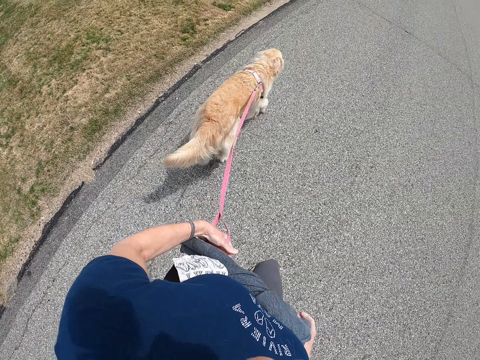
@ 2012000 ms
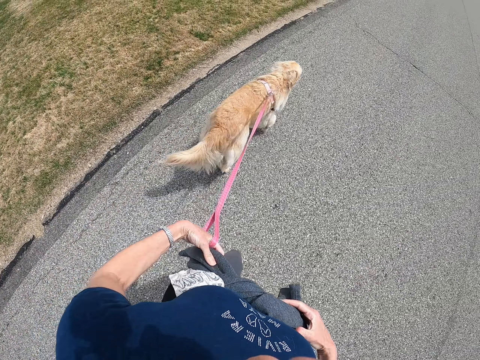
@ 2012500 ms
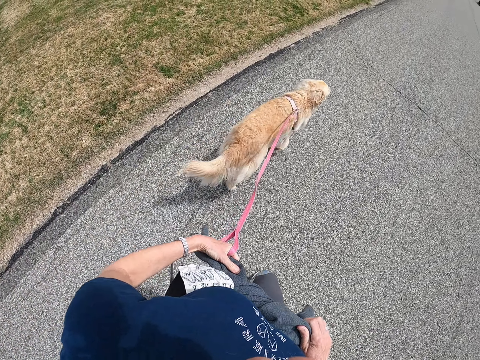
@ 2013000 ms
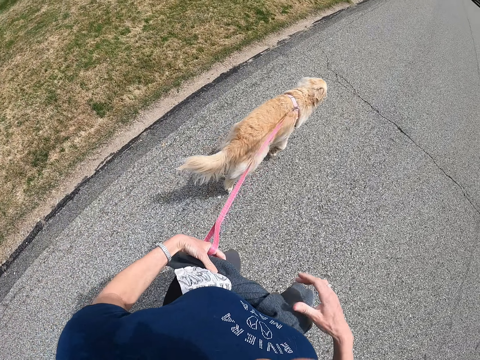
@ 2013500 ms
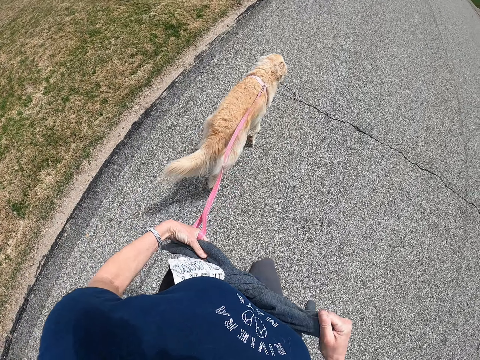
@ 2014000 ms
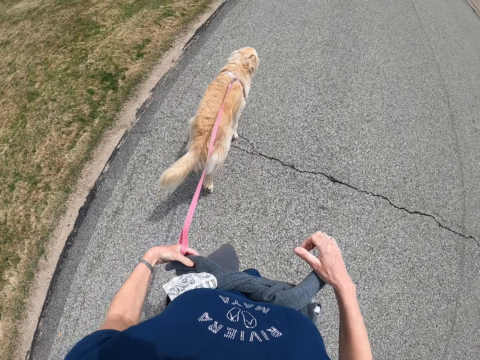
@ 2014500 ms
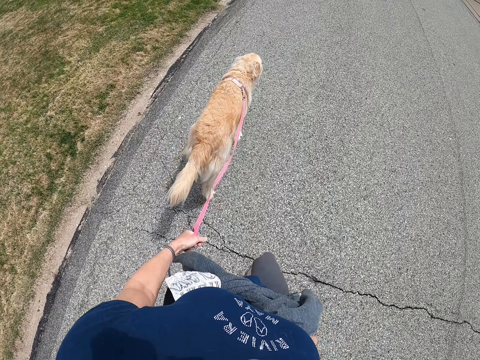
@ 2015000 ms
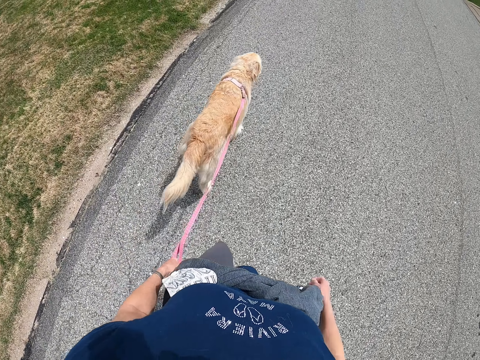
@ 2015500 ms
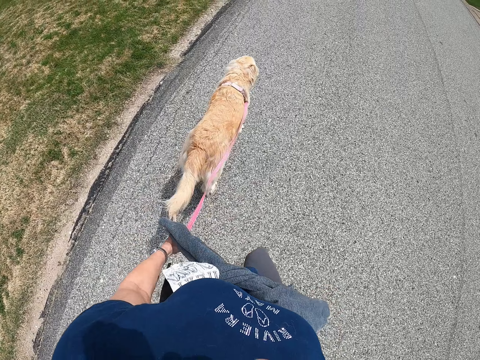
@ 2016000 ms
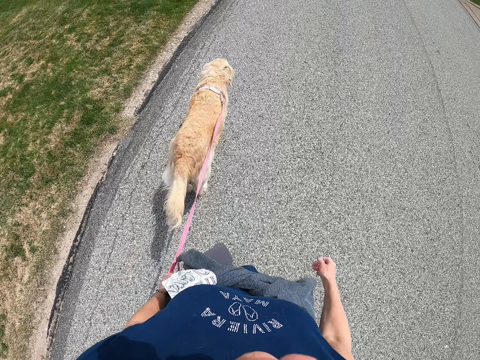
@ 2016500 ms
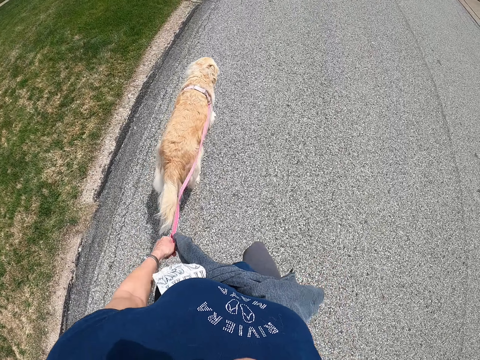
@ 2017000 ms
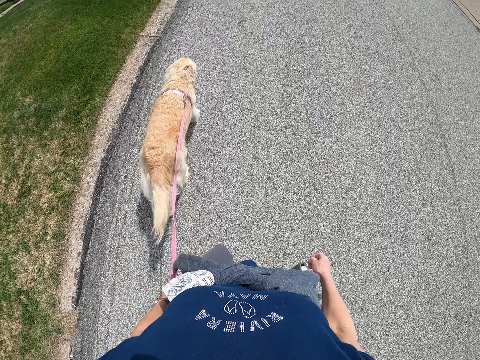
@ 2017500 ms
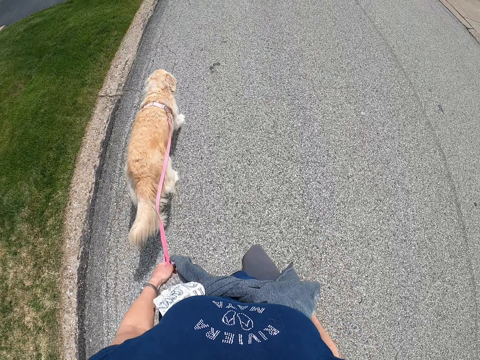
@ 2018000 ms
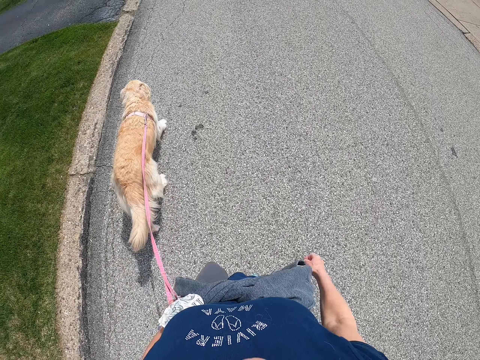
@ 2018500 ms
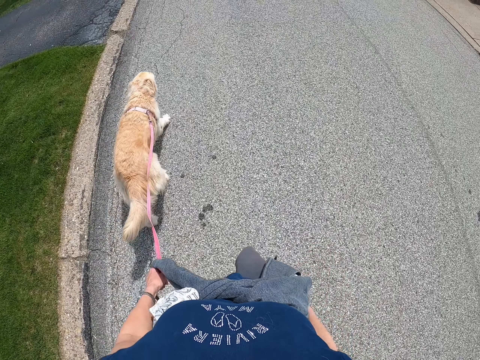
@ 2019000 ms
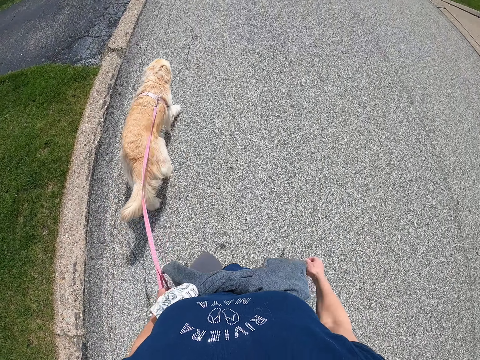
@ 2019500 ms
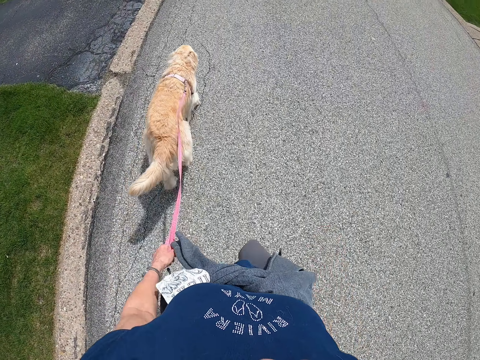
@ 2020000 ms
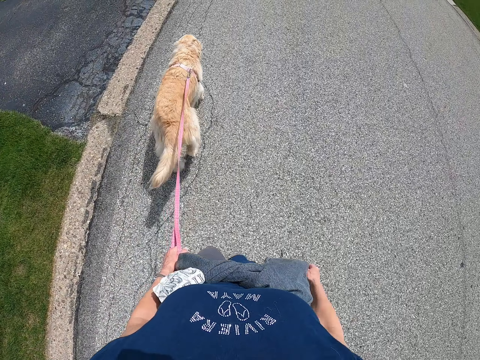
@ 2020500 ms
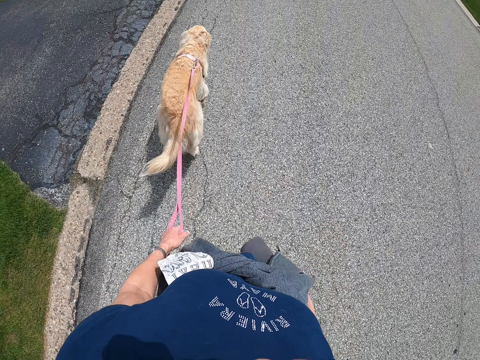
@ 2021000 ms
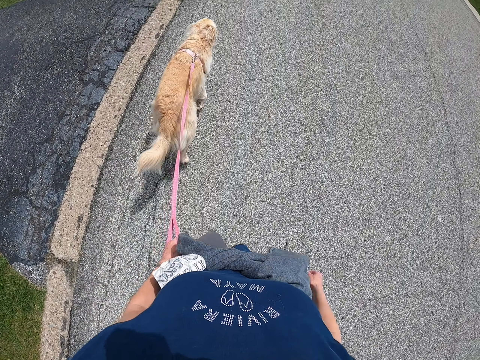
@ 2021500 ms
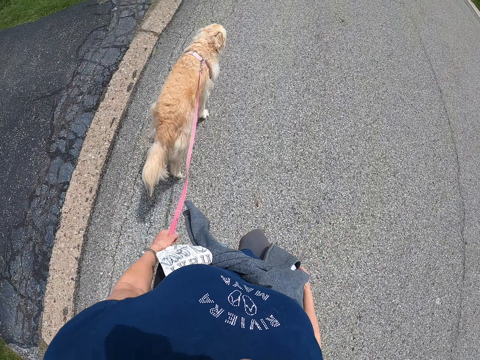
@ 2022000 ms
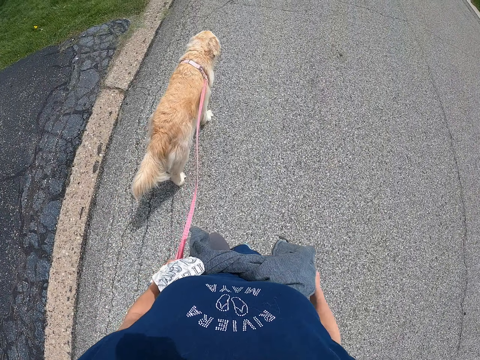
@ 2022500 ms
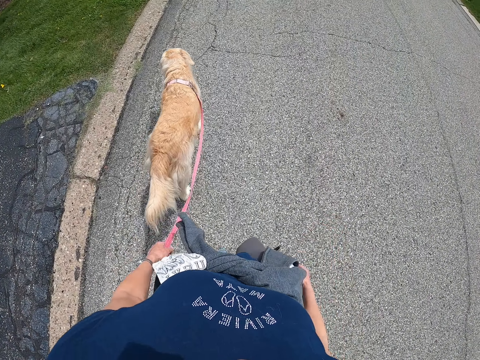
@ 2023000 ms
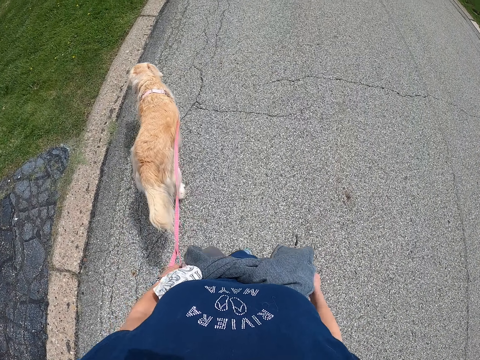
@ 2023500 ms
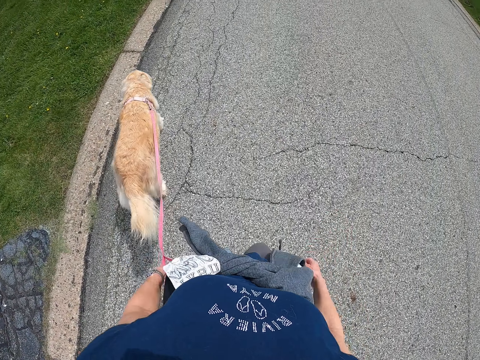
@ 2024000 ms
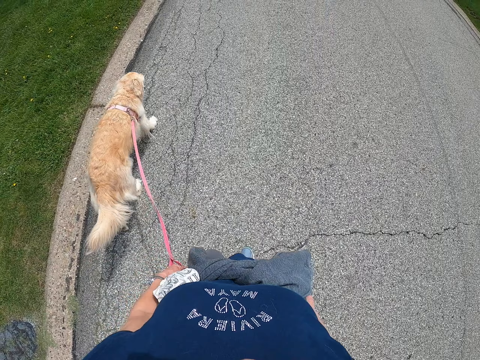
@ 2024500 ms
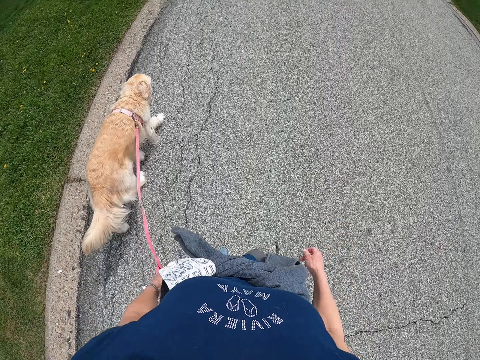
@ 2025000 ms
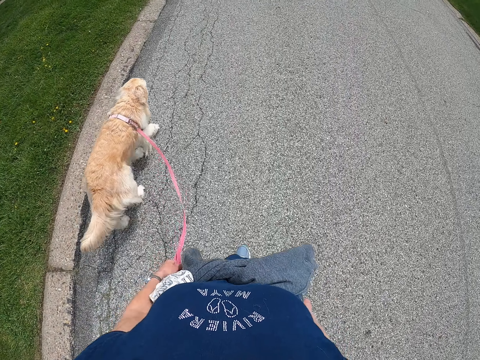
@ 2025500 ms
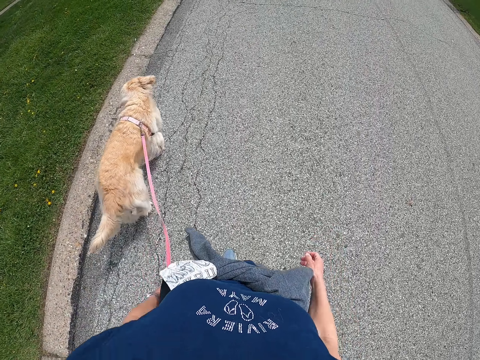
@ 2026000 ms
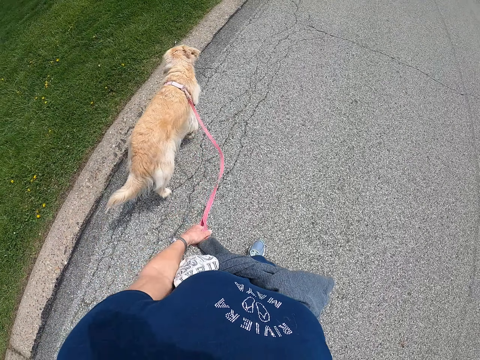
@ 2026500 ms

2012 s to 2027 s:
The camera wearer holds the sweater on her waist with both her hands. She tightens the knot on the sweater with both her hands. She walks the dog.

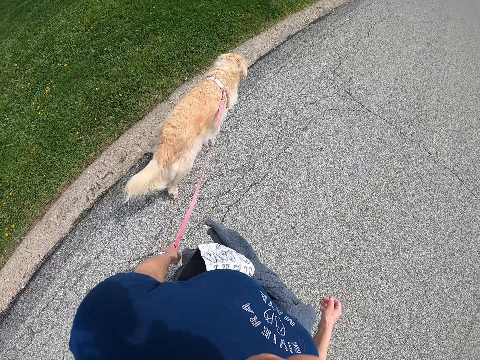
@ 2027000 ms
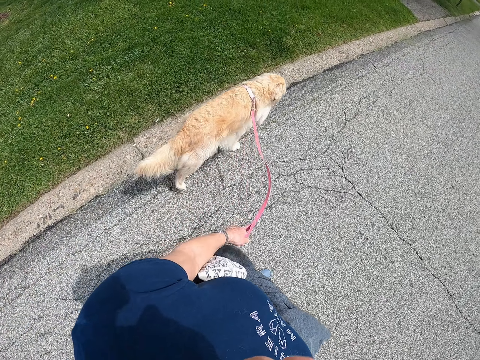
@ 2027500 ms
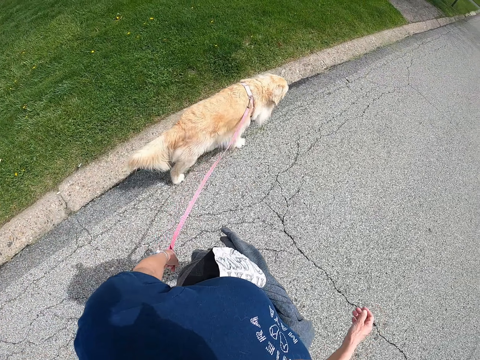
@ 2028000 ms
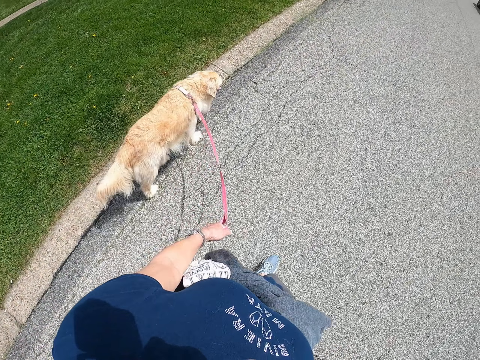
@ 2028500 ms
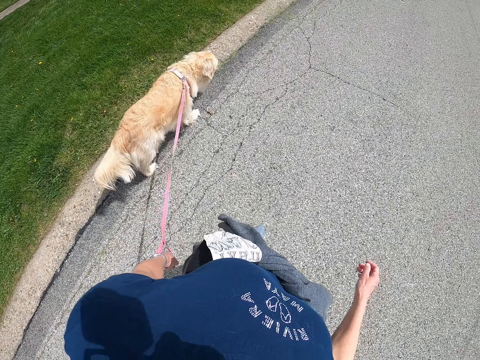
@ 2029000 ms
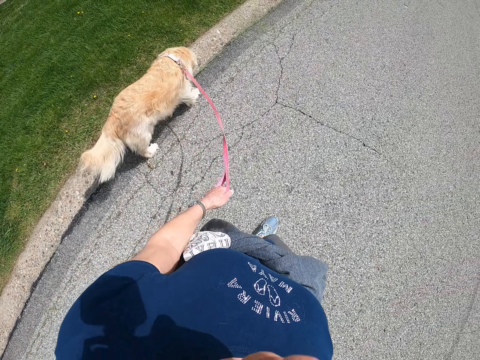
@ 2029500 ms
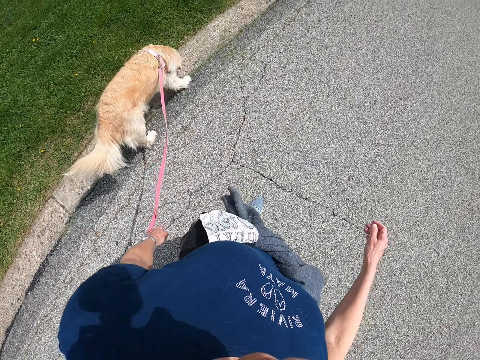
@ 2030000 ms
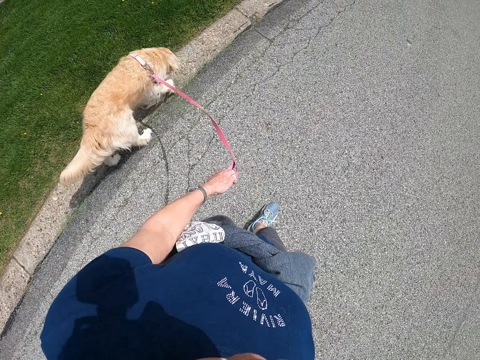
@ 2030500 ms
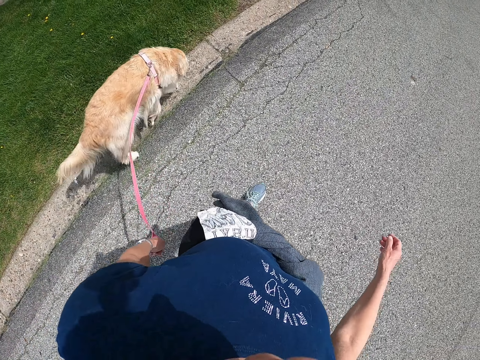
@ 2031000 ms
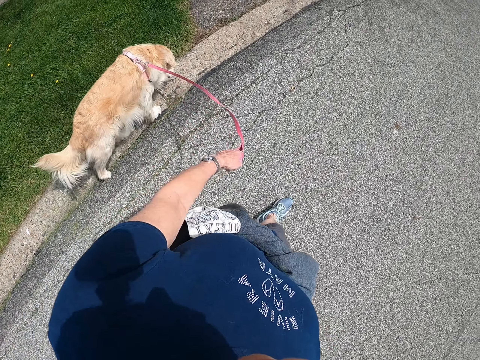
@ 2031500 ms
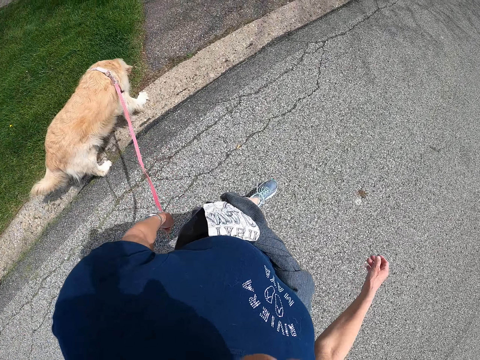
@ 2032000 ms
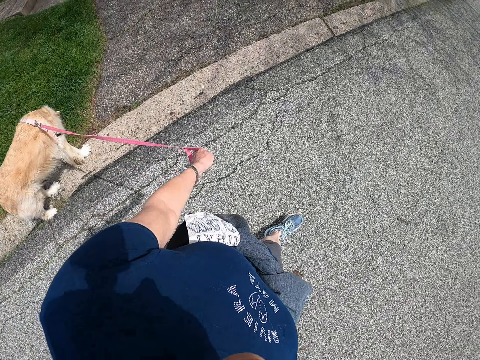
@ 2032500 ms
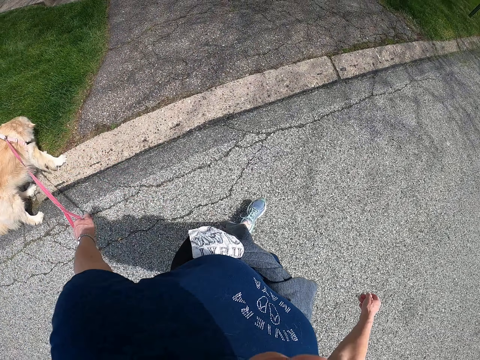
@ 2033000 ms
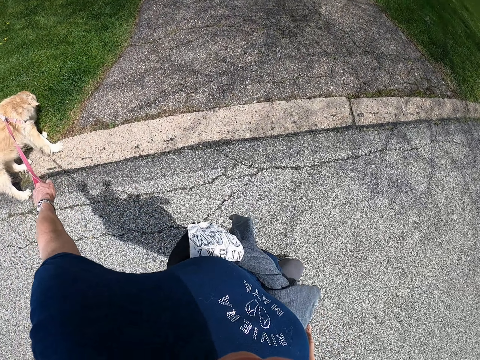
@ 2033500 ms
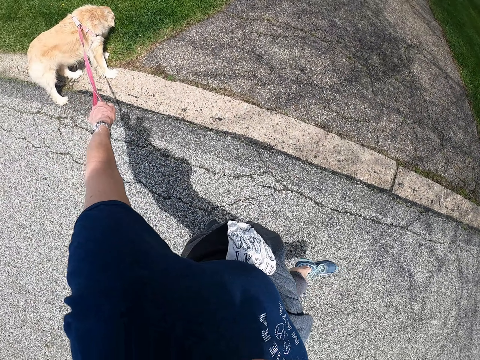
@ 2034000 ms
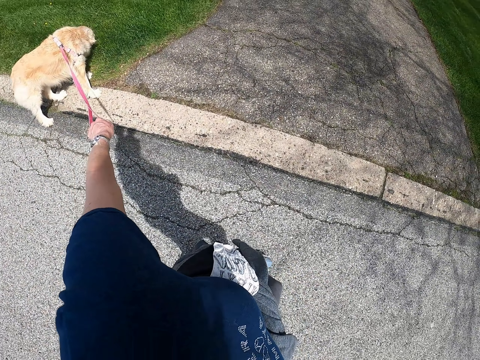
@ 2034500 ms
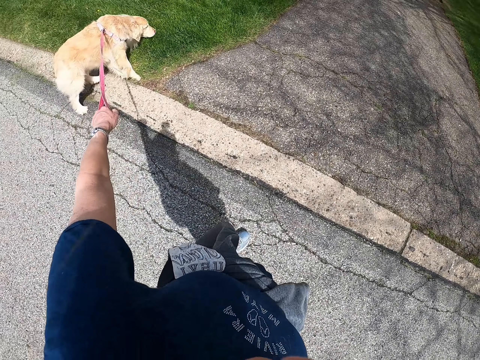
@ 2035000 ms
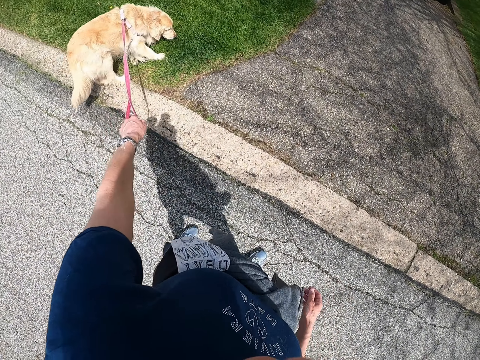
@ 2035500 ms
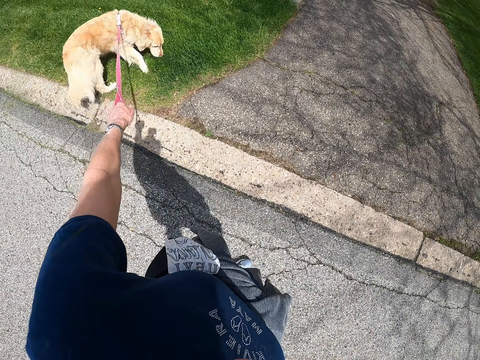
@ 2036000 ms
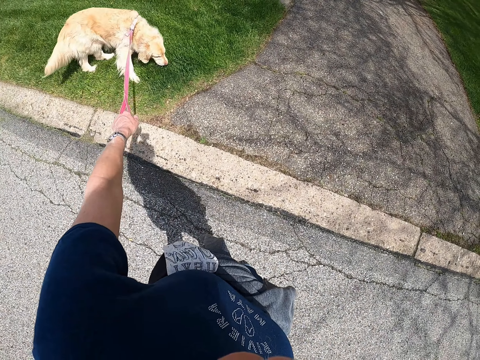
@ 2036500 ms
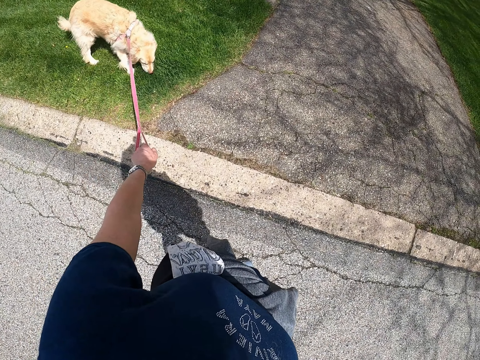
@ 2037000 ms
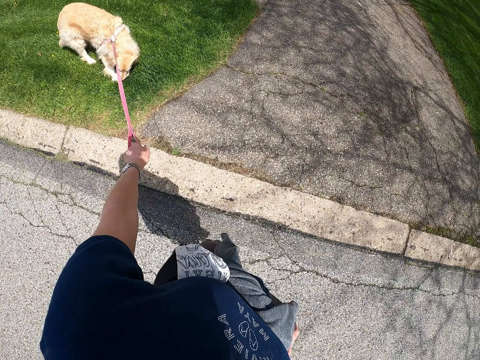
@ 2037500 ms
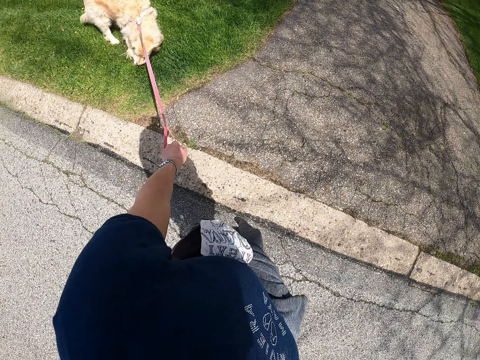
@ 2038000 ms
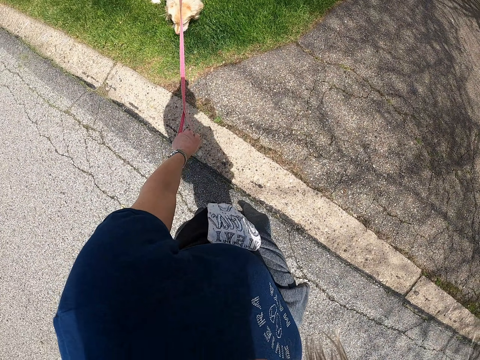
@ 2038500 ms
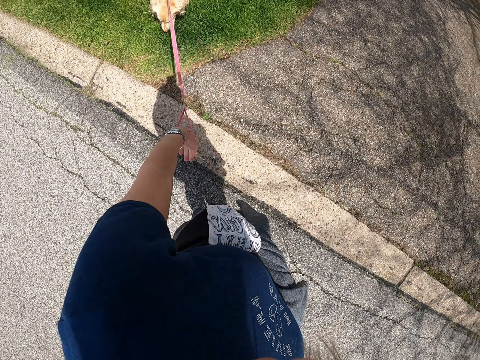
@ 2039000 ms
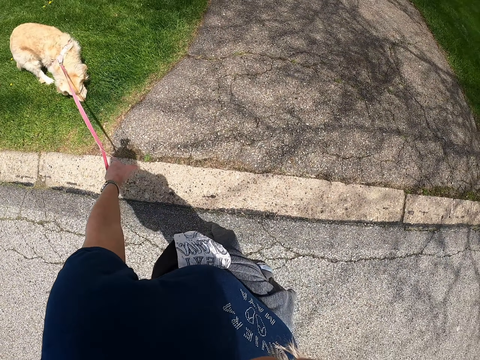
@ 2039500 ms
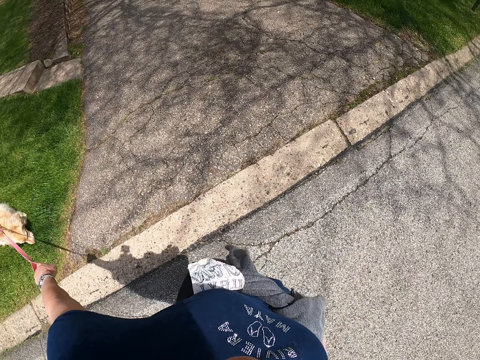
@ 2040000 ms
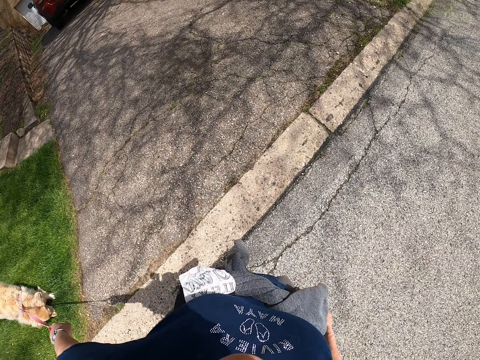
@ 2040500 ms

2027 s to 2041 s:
The camera wearer stares at the dog. They stand on the road.
